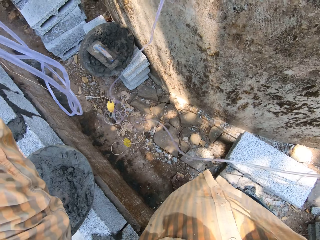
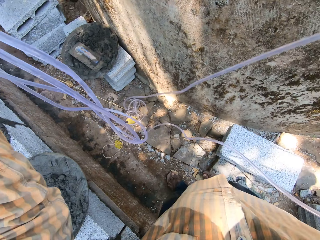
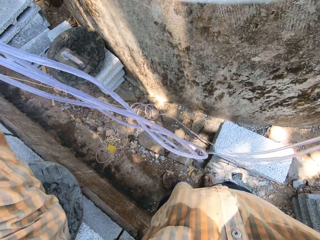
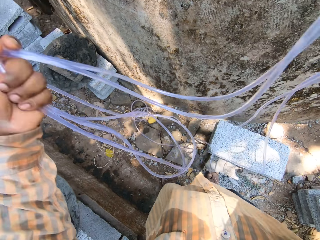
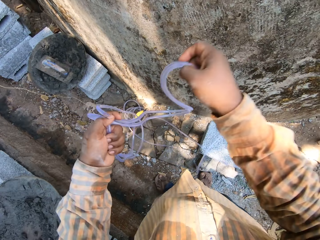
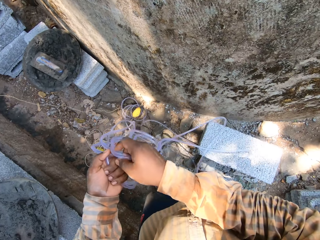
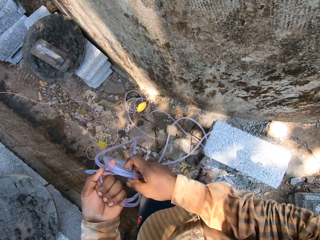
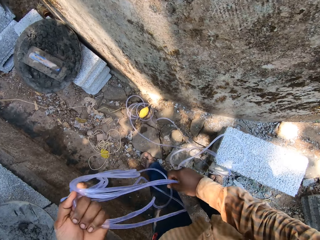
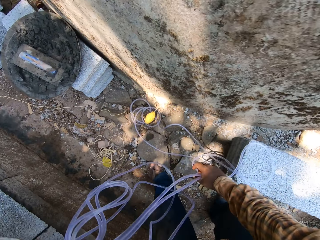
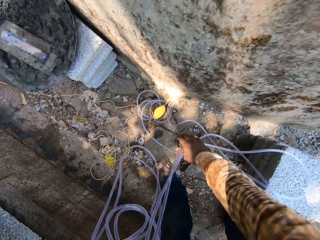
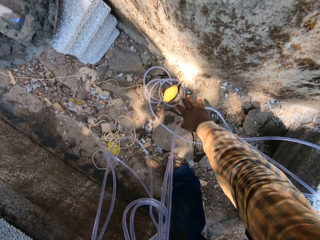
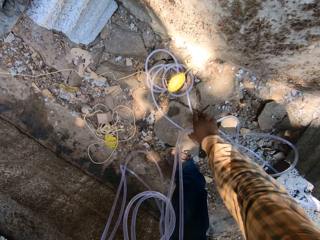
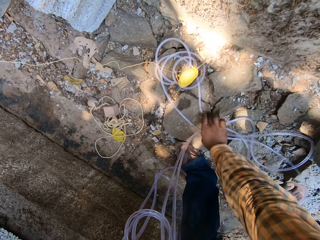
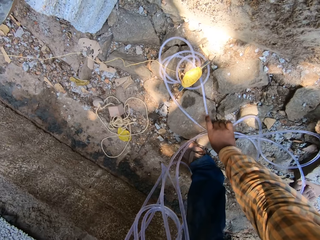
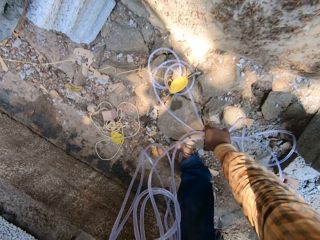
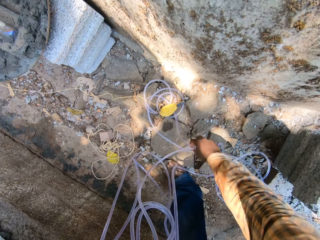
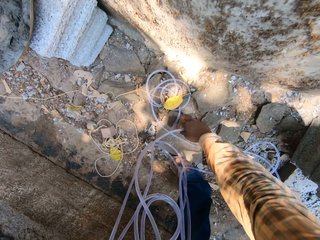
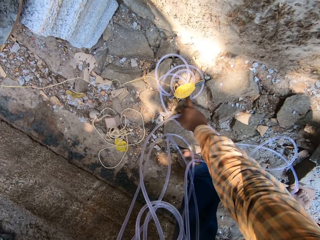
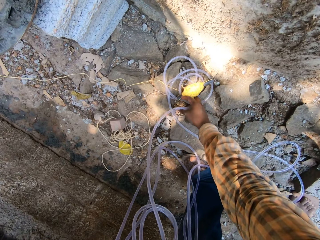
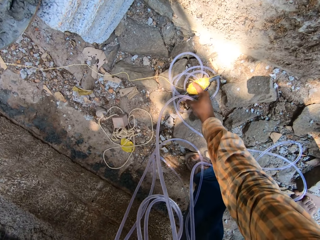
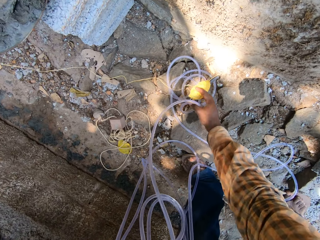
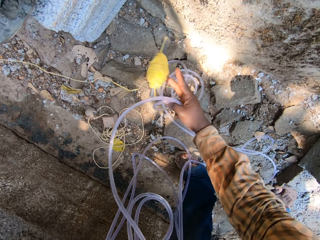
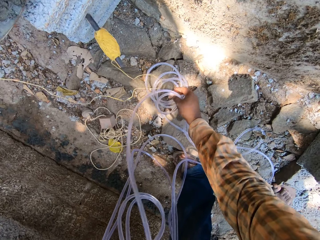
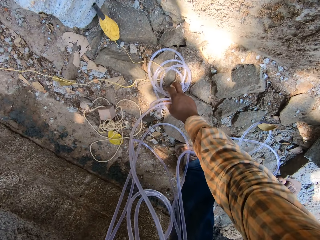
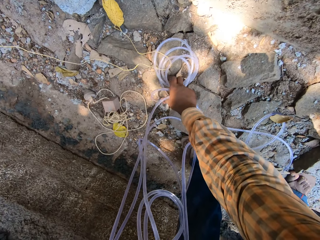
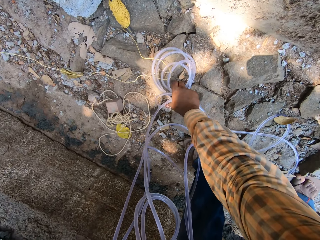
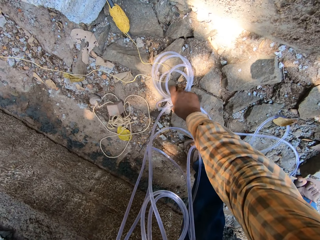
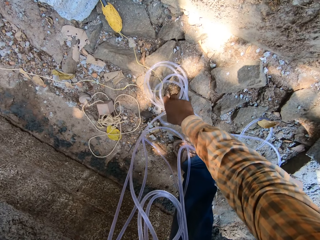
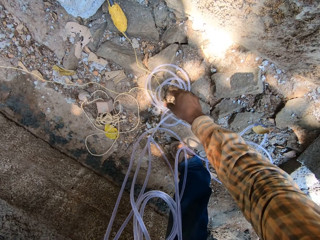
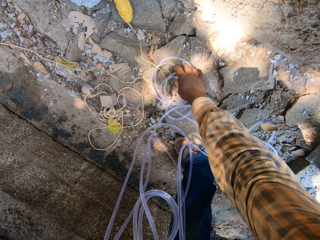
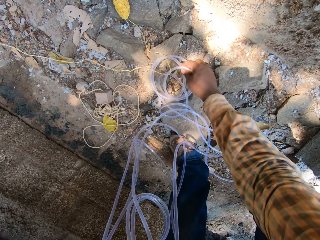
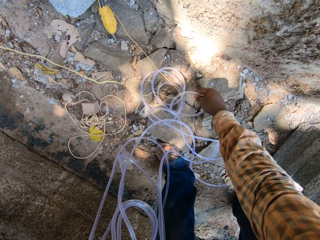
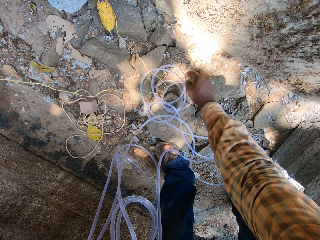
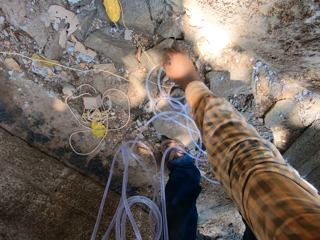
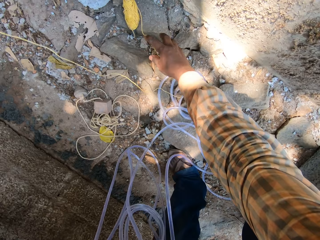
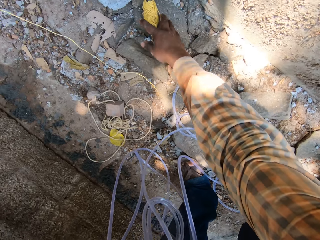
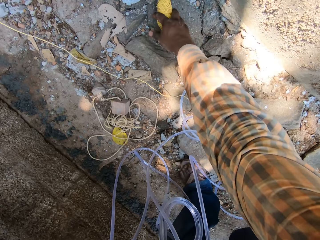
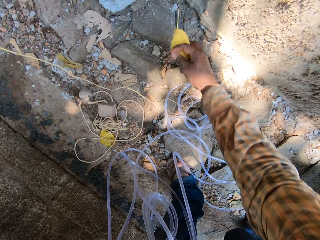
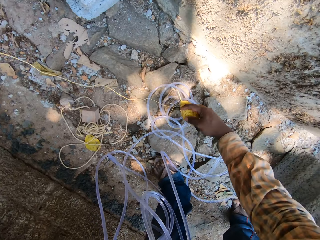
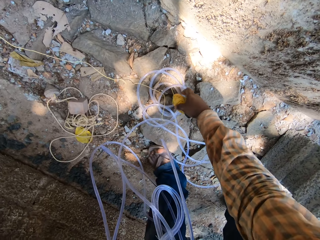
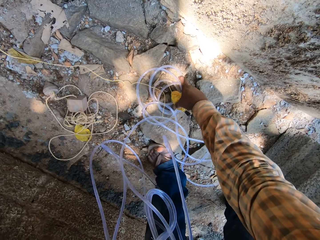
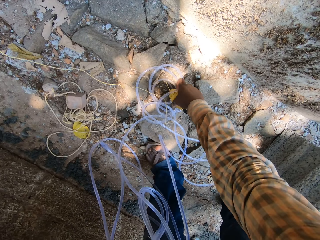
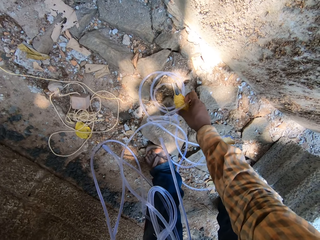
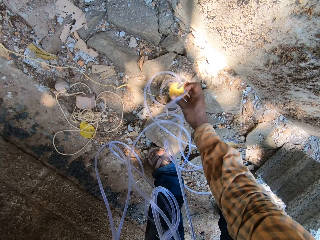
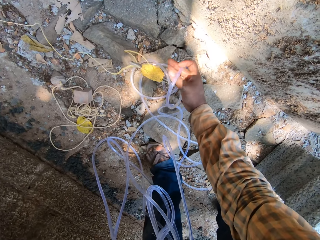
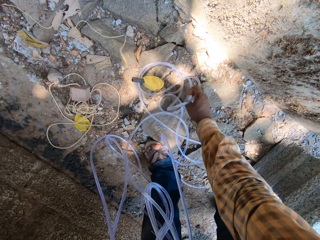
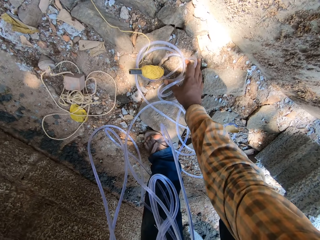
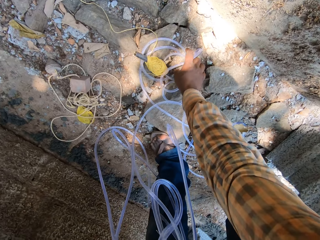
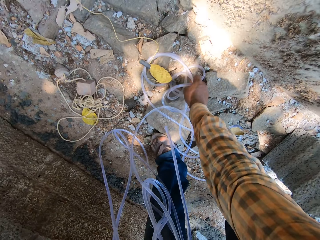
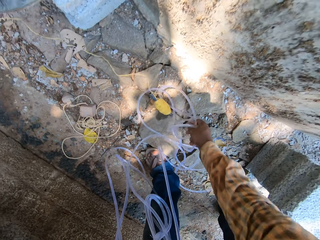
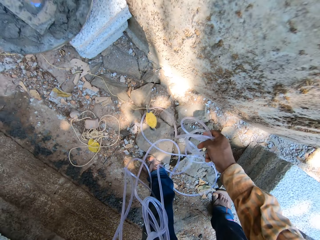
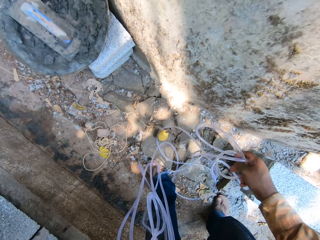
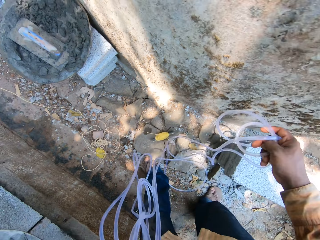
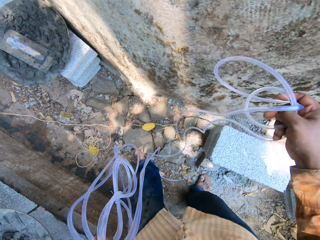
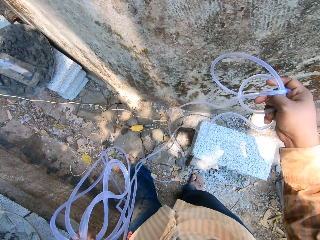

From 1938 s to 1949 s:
The camera wearer takes the hose from the floor with his right hand. He removes a rope from the top of the hose on the floor with his right hand. He throws the rope on the ground. He adjusts the hose or pipe. He takes the hose from the floor with his right hand. He picks up the rope. He adjusts the rope on the floor with his right hand. He throws the rope on the ground. He lifts up the pipe from the ground.

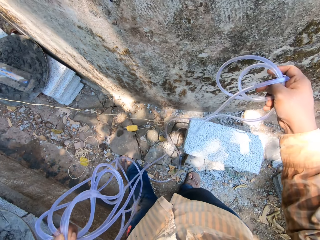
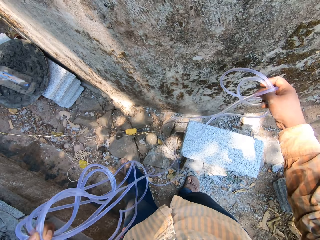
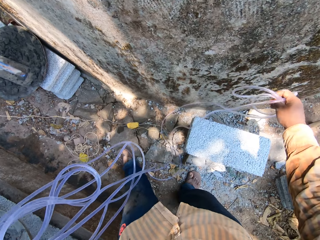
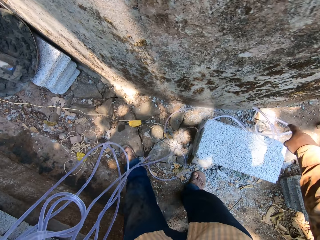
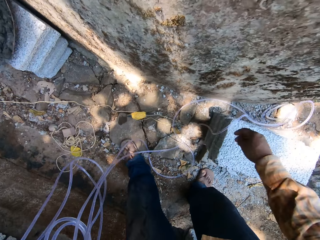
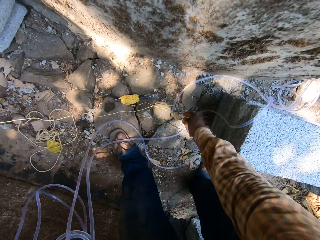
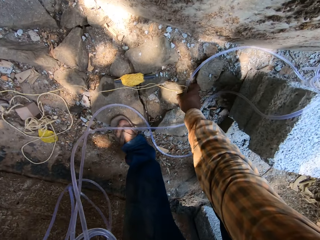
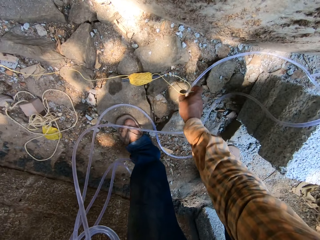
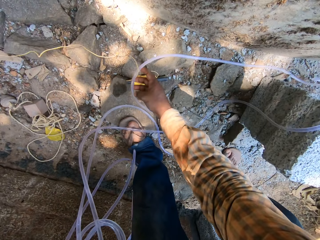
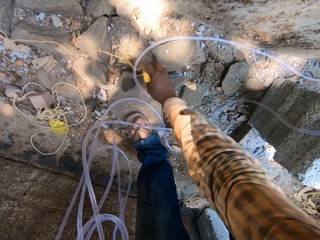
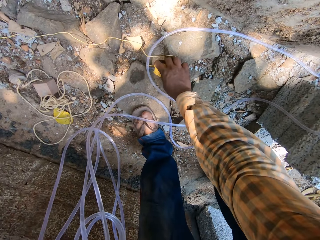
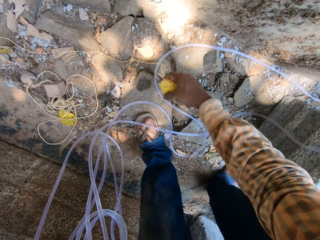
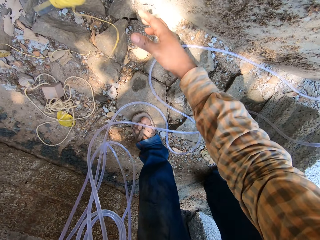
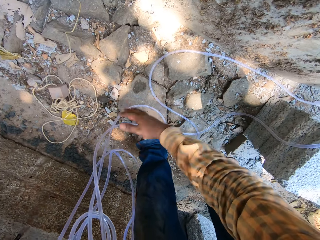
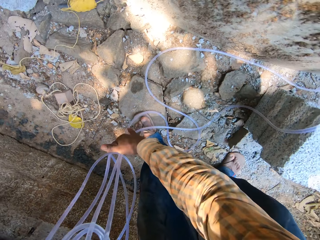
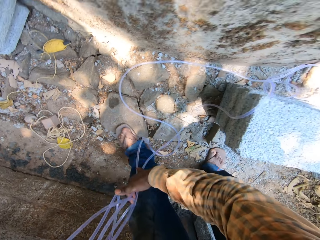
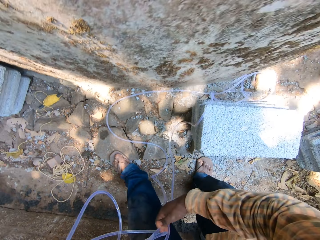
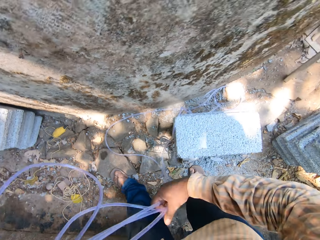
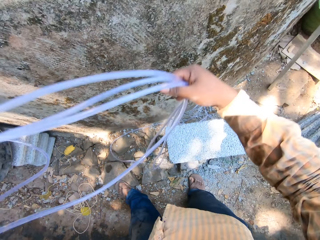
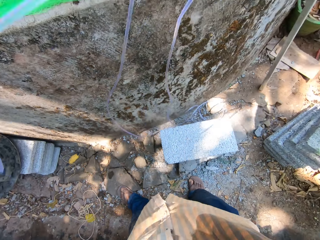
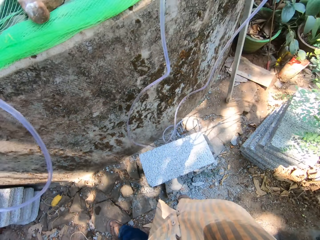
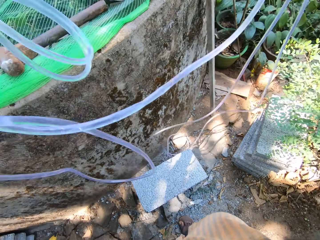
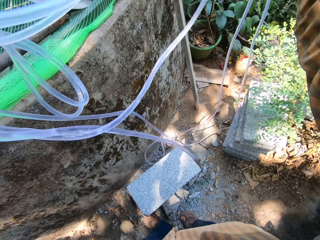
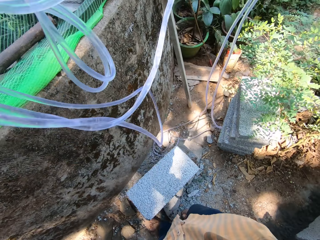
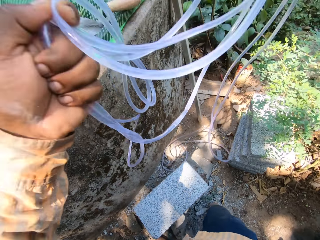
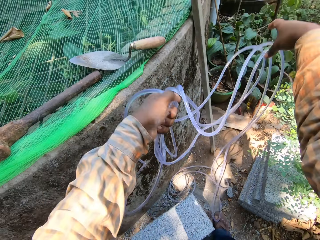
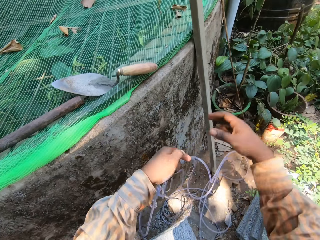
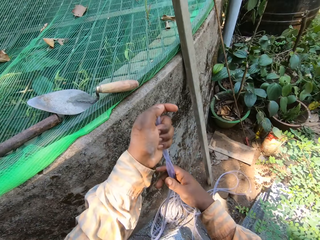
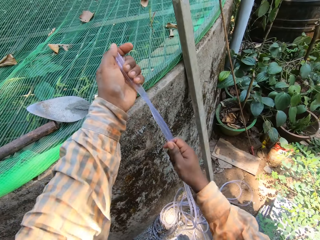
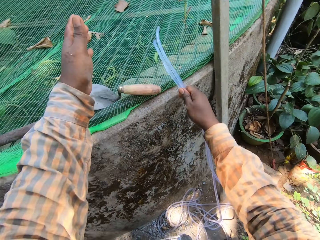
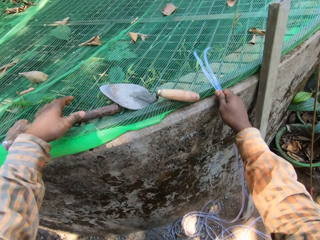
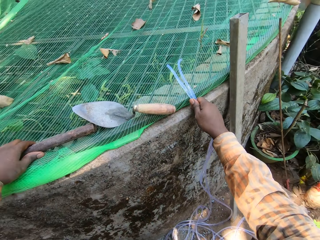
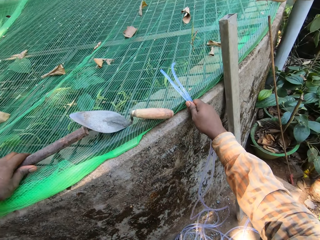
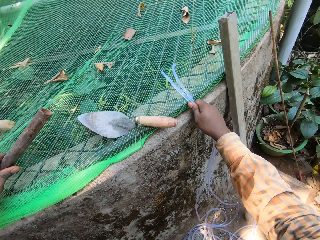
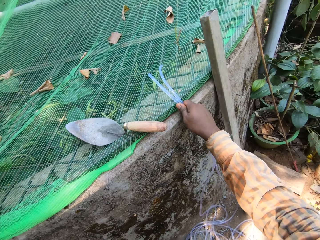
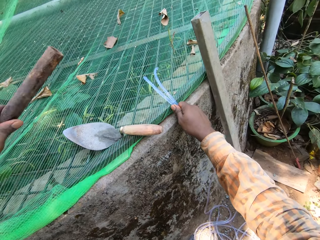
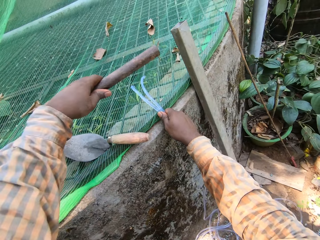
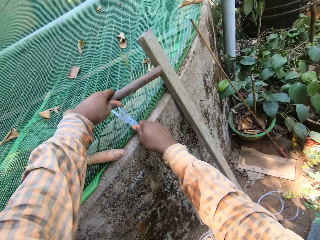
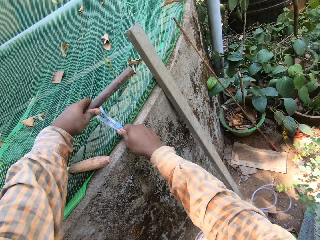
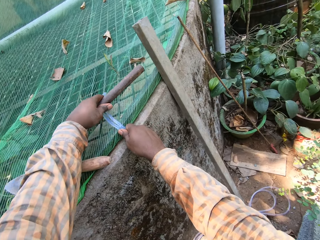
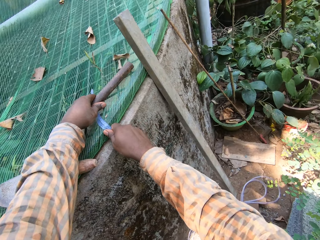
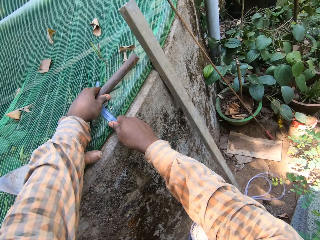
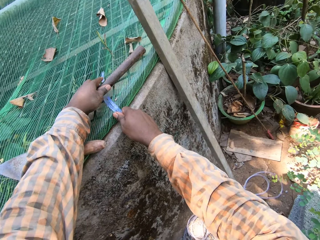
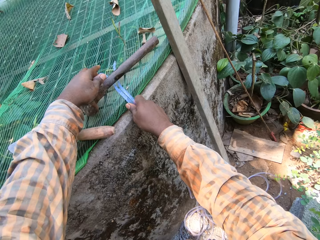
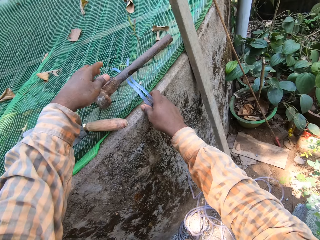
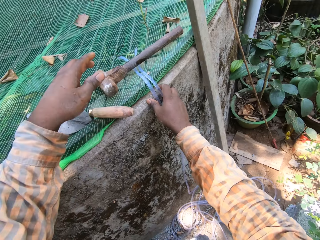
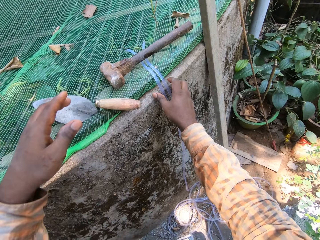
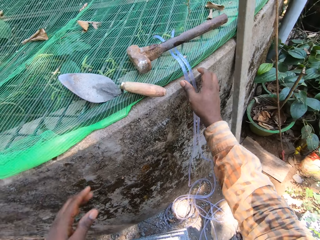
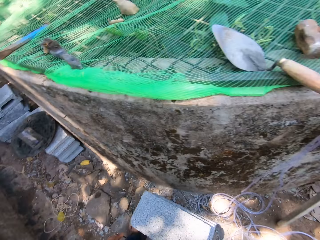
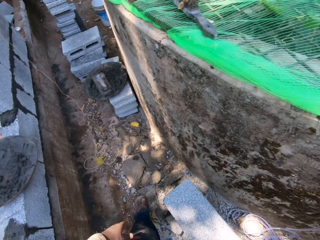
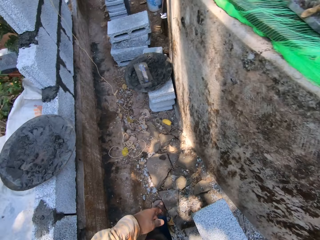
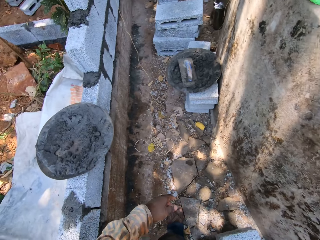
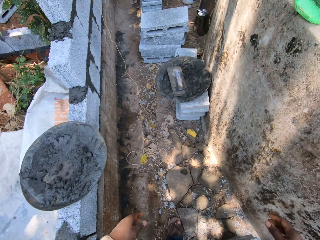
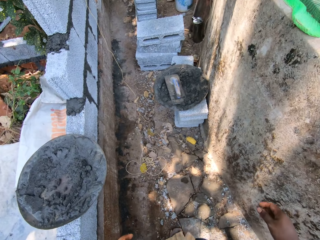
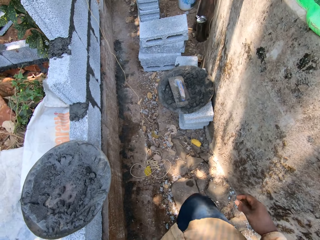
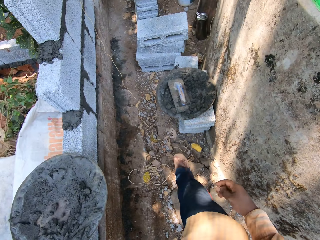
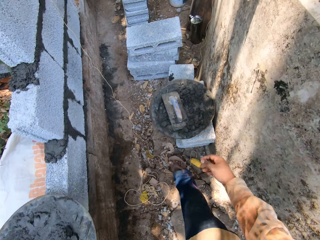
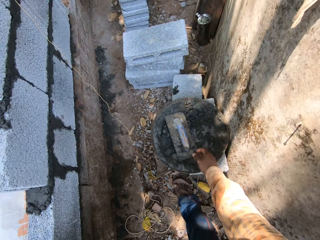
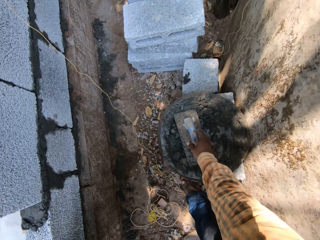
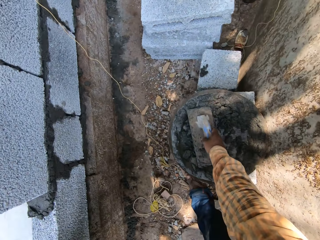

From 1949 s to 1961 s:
The camera wearer drops the hose in his right hand on the floor. He pulls the hose or pipe. He adjusts the hose on the floor with his right hand. He picks up a rope and throws the rope. He adjusts the hose with his right hand. He lifts up the pipe. He takes a hammer from the top of a net on a concrete with his left hand. He drops the hammer in his left hand on the hose in his right hand on the concrete.
